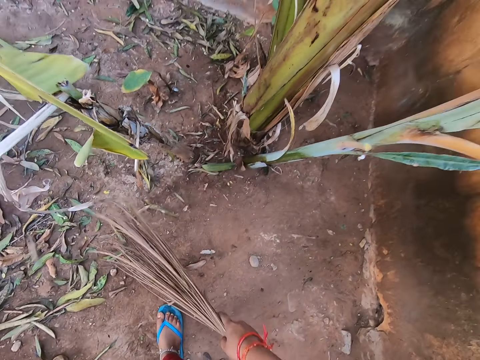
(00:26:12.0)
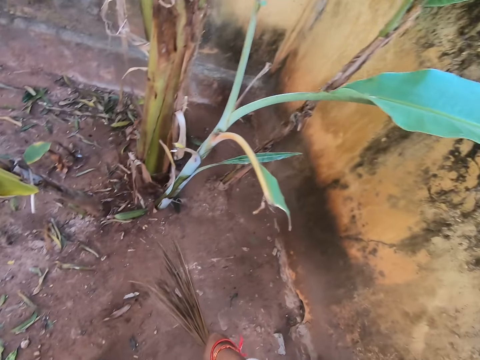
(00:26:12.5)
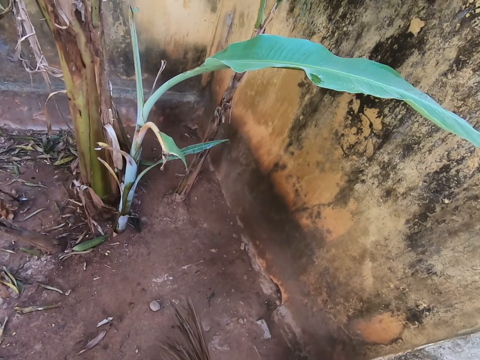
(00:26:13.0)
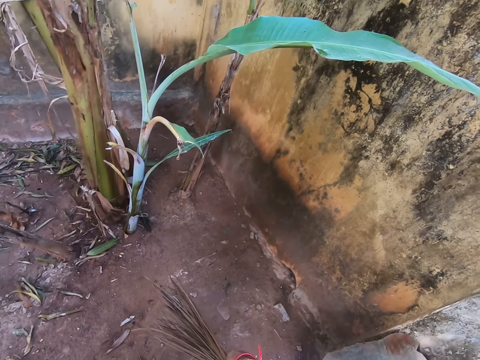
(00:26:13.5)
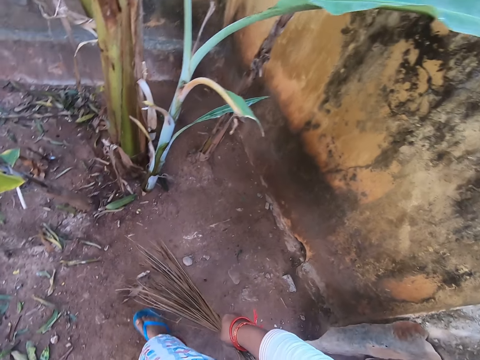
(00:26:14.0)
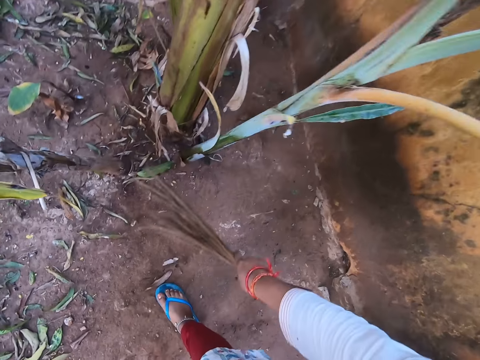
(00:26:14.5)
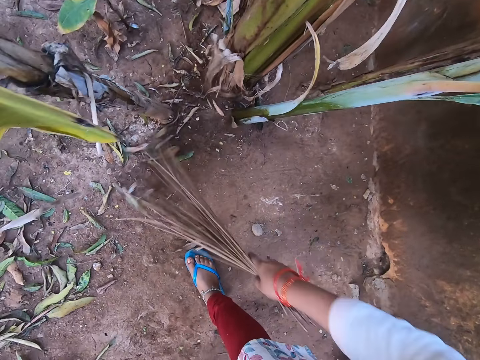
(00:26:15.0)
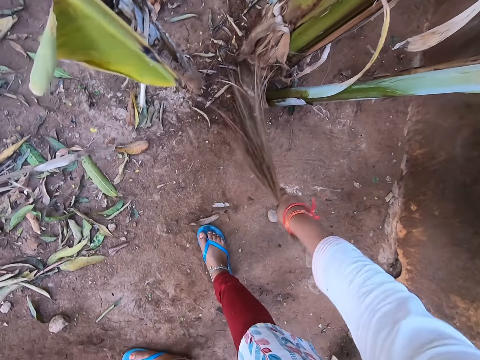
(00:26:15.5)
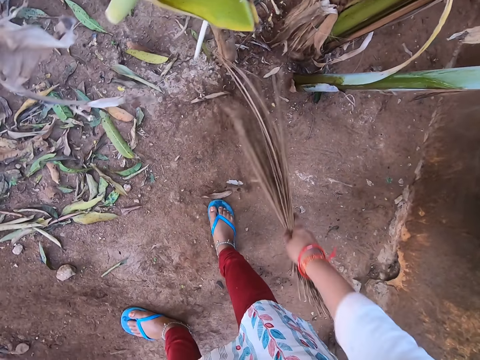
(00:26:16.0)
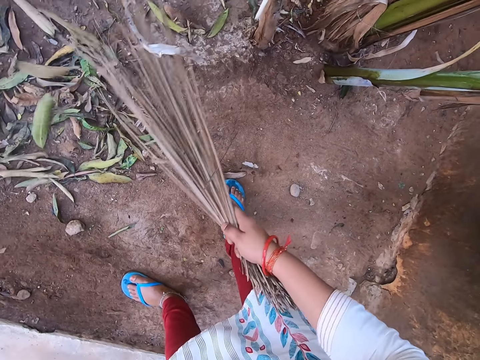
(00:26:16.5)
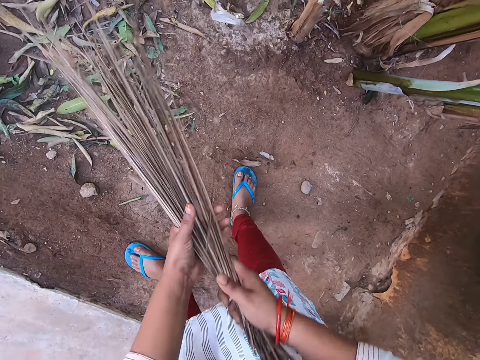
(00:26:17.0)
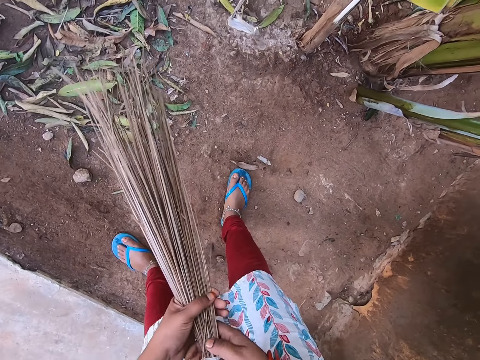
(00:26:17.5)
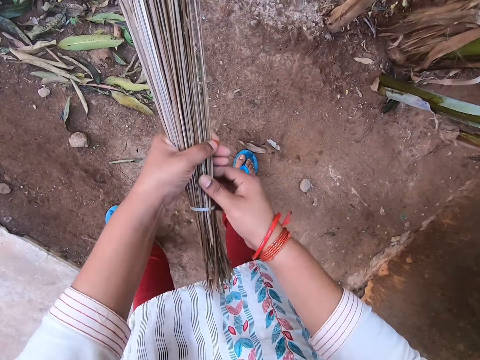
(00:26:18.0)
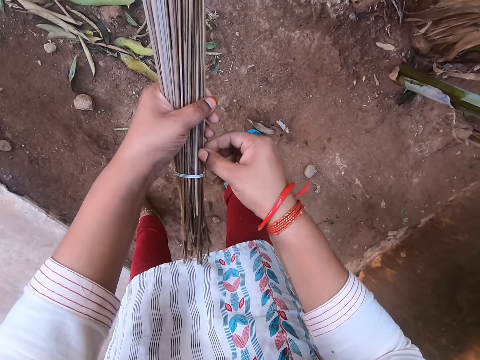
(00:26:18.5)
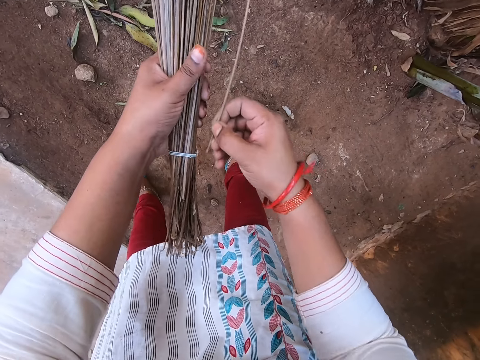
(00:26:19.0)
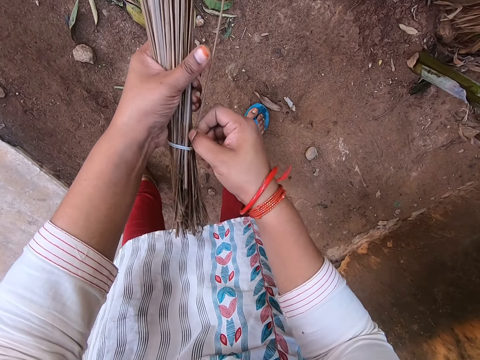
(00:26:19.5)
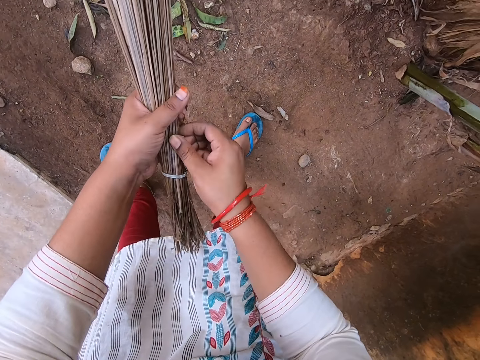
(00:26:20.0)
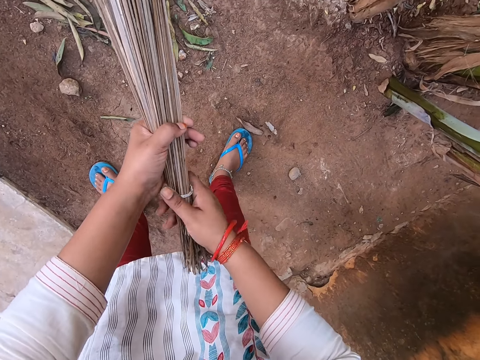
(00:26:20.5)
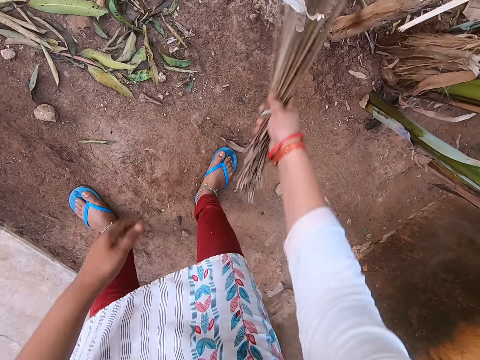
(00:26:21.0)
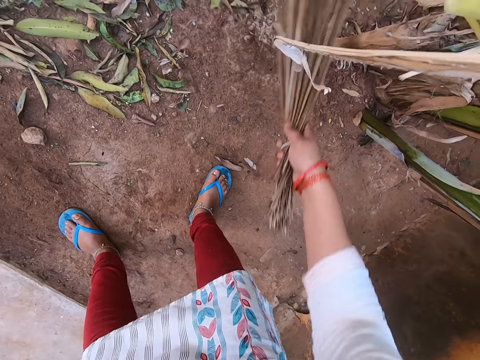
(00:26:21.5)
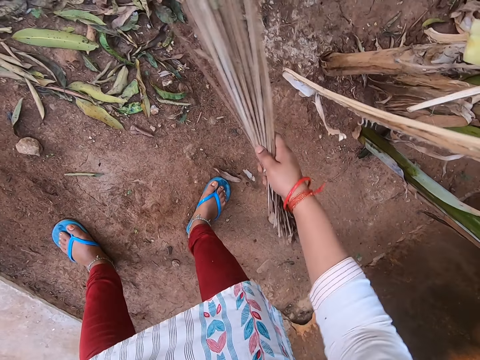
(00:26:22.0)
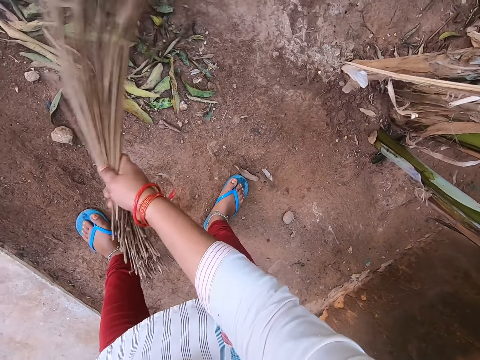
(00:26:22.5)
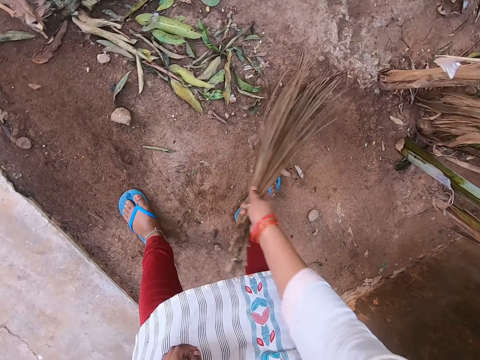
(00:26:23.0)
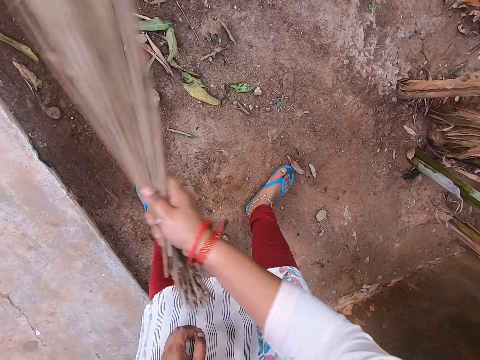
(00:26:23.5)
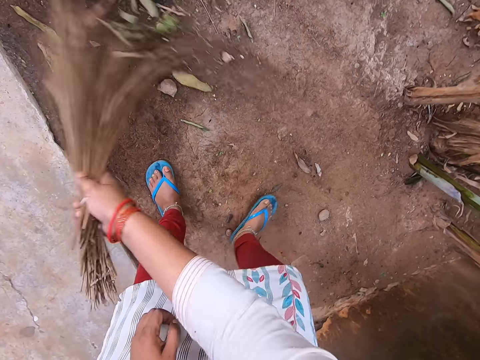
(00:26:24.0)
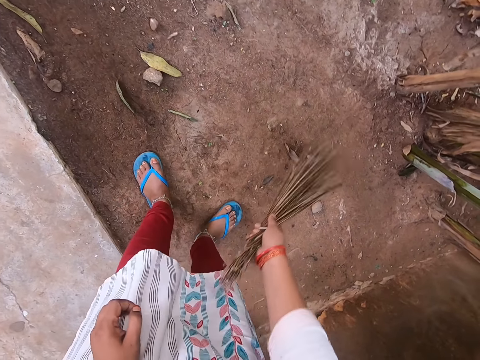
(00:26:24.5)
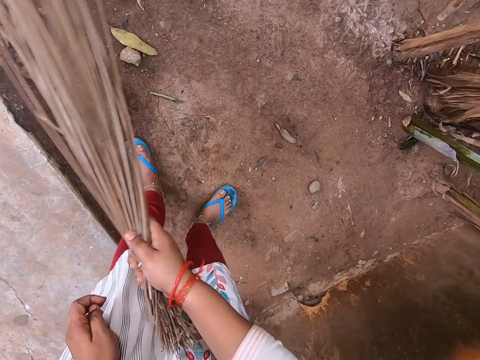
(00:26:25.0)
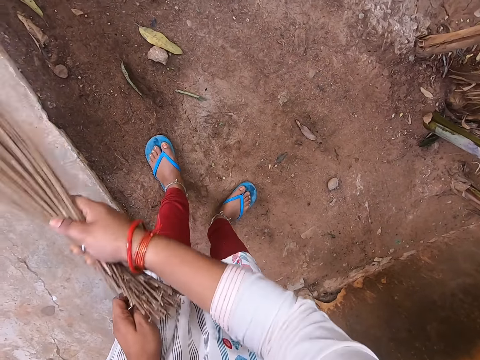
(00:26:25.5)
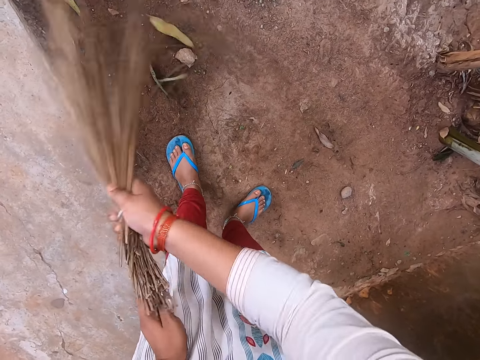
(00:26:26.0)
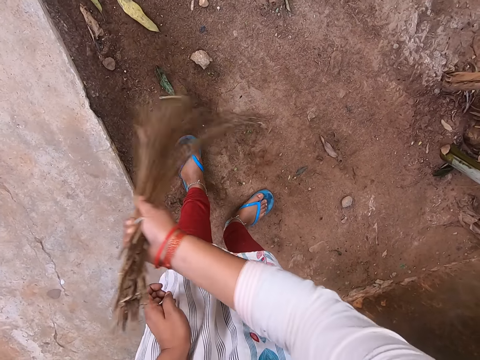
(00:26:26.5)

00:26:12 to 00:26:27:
The camera wearer sweeps leaves on the soil with the broom in her right hand. She looks around the compound. She sweeps the compound with the broom in the right hand. She holds the broom with both hands. She adjusts a broom stick in the broom with her right hand. She picks the broom stick from the broom with the right hand. She places the broom in the right hand with the left hand. She sweeps leaves on the soil with the broom in her right hand.

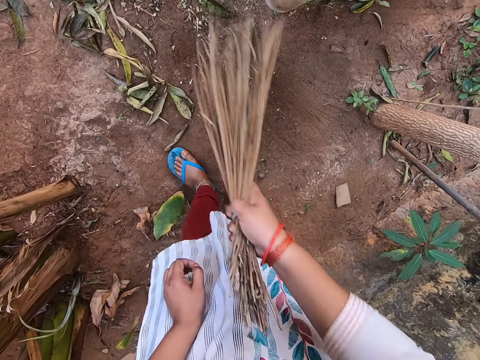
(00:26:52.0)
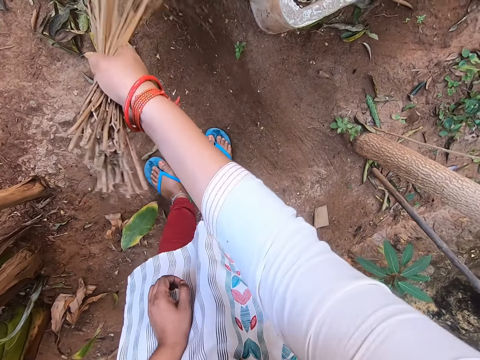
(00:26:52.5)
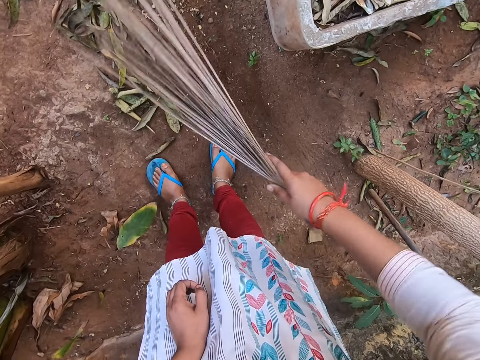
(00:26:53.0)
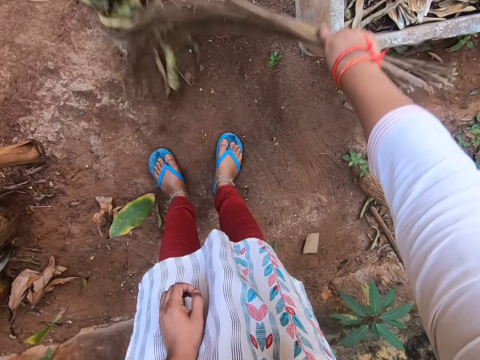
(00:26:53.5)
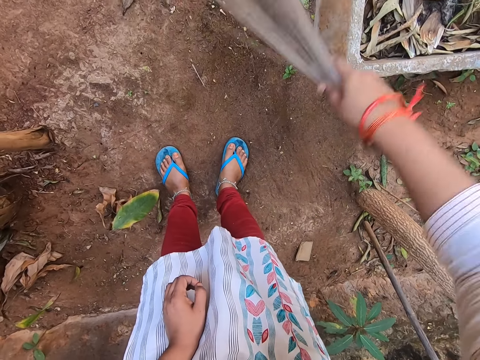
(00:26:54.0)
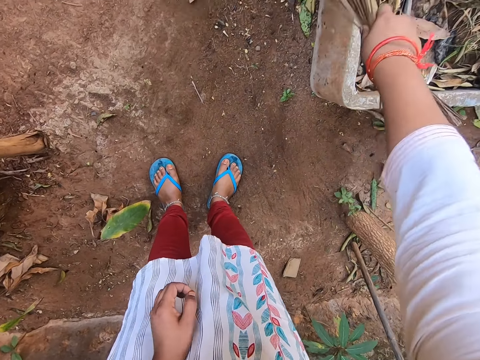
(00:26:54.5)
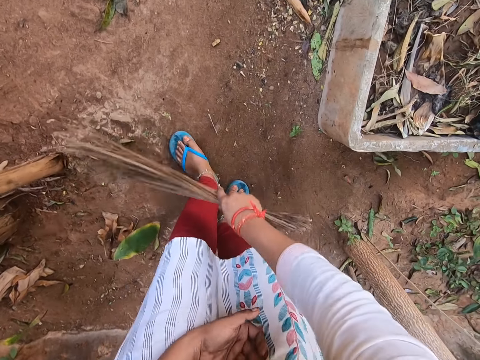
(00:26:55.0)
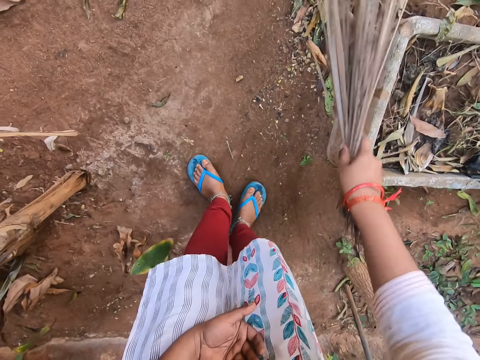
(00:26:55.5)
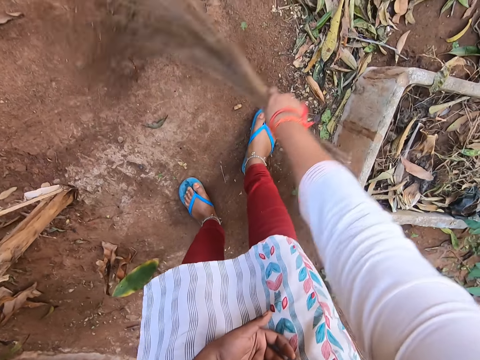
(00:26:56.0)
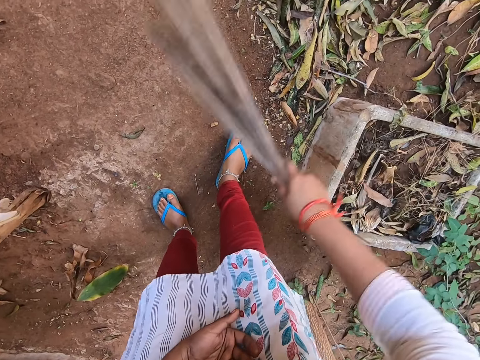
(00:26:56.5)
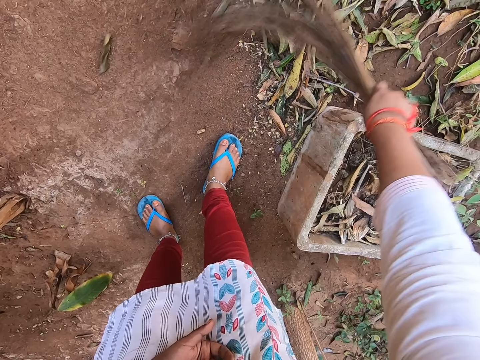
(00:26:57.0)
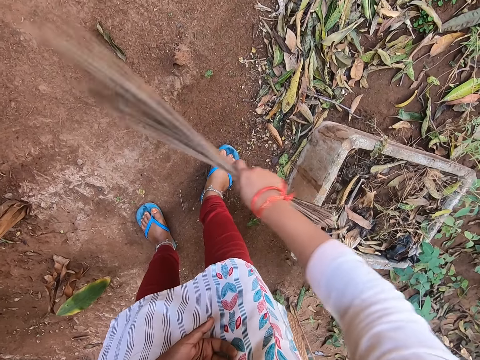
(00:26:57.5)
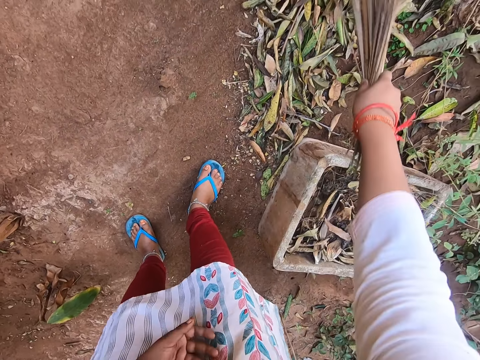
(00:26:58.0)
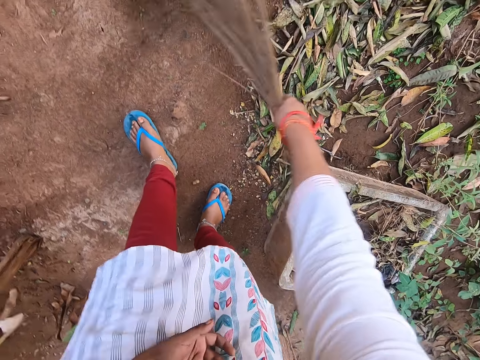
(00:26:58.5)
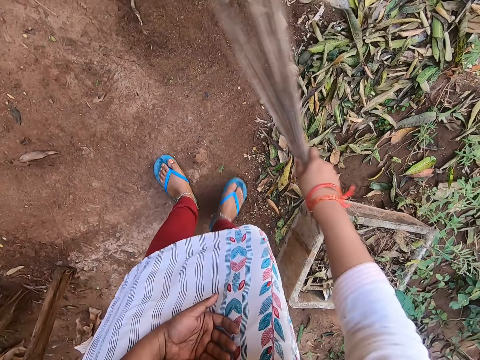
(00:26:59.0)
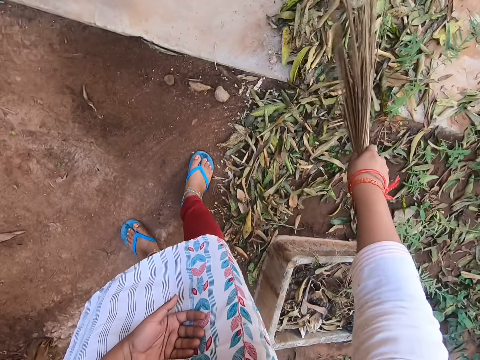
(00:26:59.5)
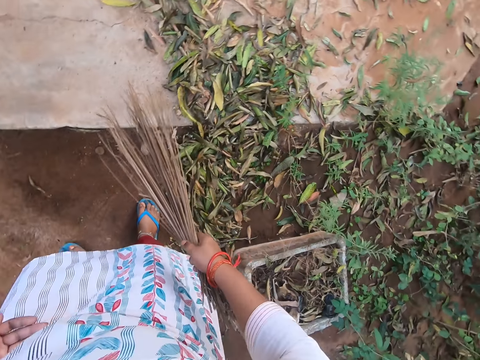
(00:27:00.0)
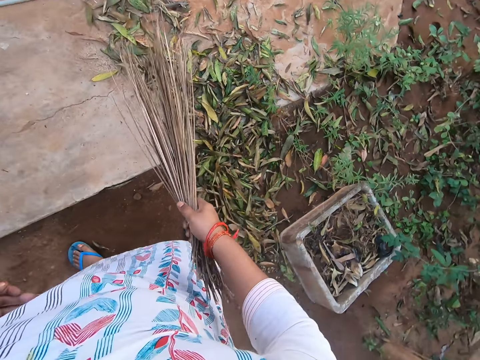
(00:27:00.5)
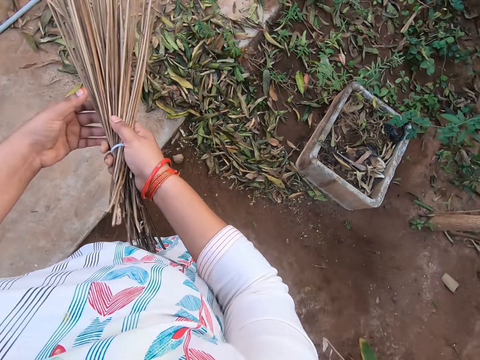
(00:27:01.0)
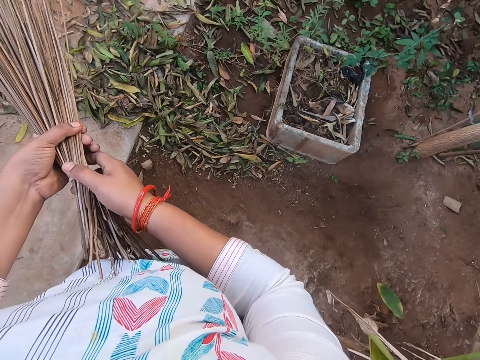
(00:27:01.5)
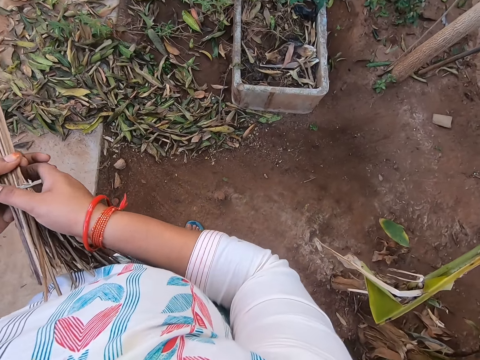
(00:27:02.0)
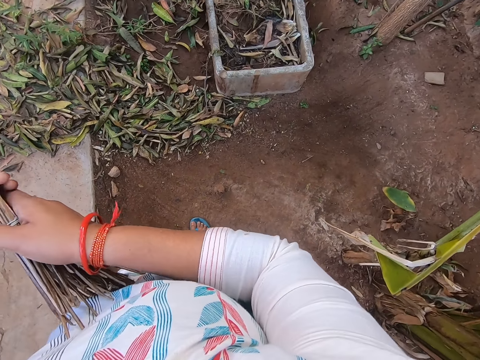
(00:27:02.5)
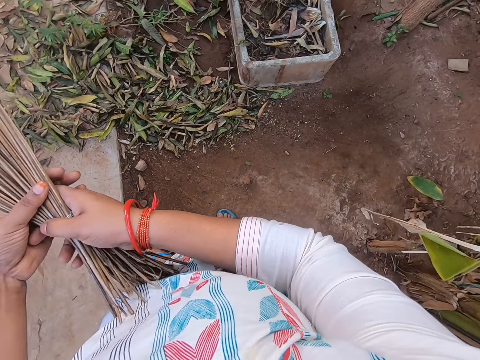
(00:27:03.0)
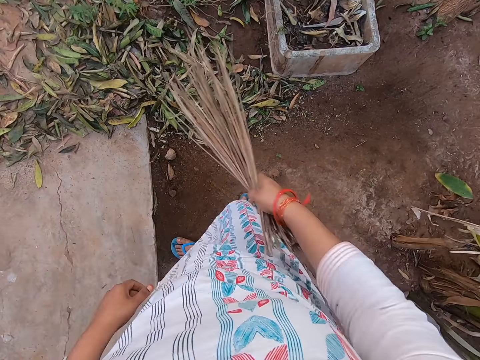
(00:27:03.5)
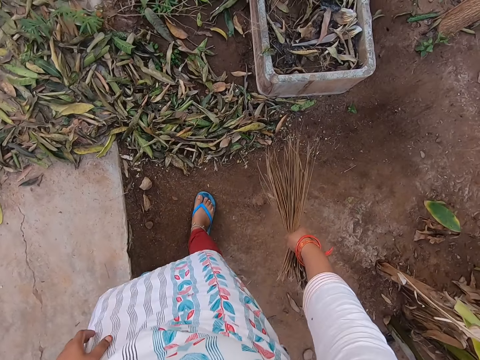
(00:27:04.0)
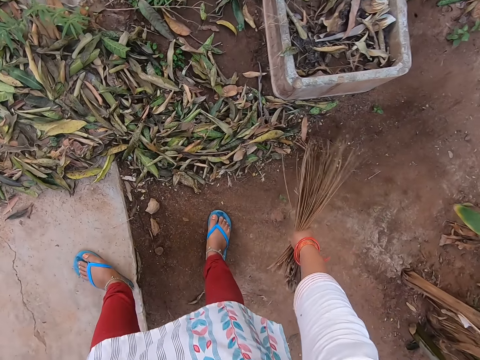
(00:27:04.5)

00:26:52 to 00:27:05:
The camera wearer places the left hand on the left knee. They sweep the compound with the broom in the right hand. They adjust the broom with both hands. They hold the broom with the left hand. They place the broom in the right hand with the left hand.
